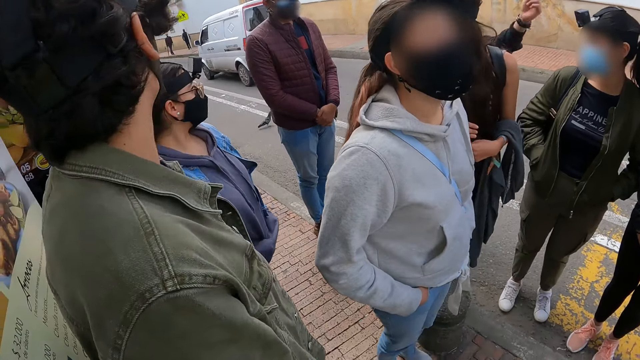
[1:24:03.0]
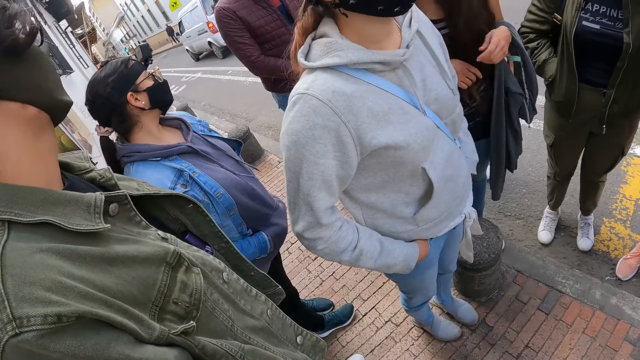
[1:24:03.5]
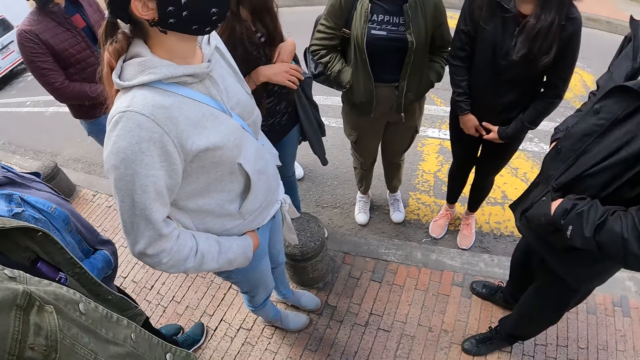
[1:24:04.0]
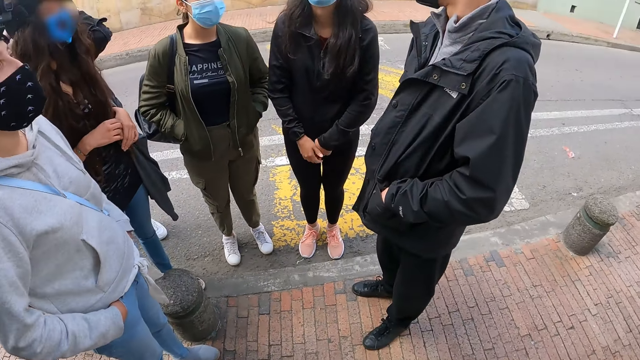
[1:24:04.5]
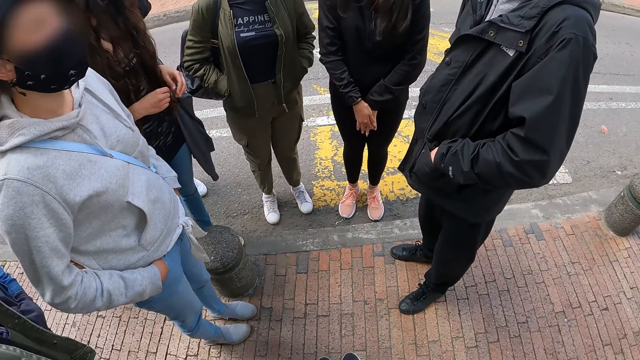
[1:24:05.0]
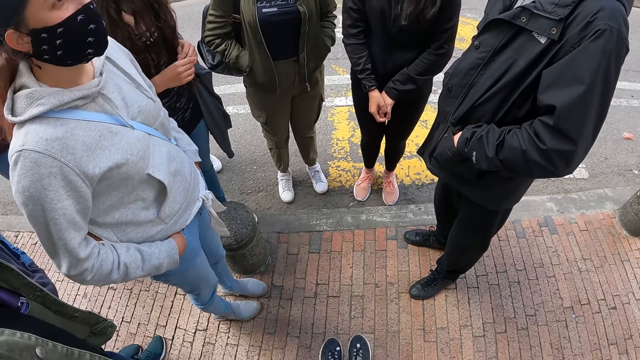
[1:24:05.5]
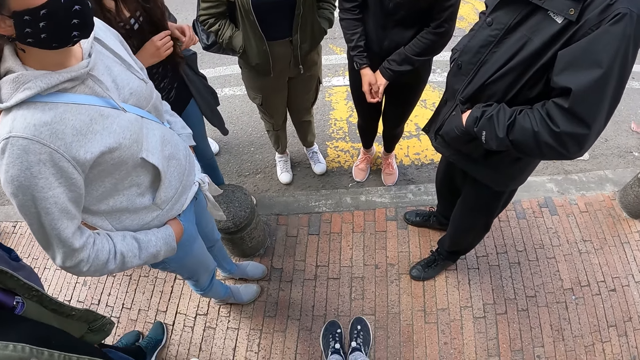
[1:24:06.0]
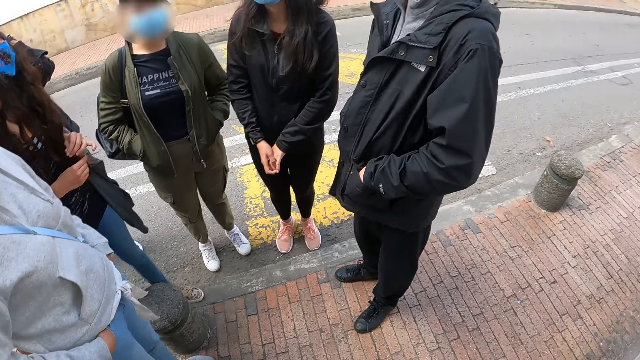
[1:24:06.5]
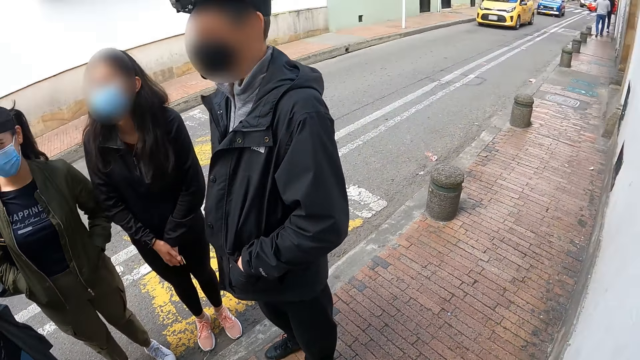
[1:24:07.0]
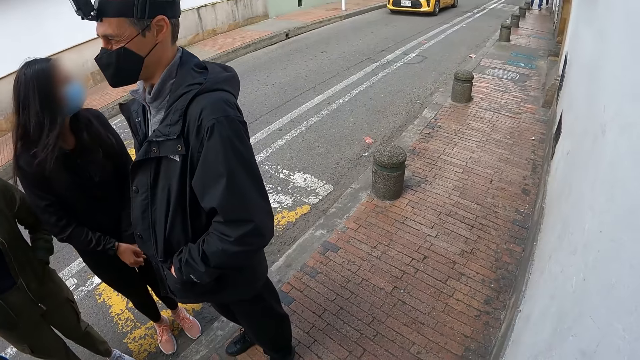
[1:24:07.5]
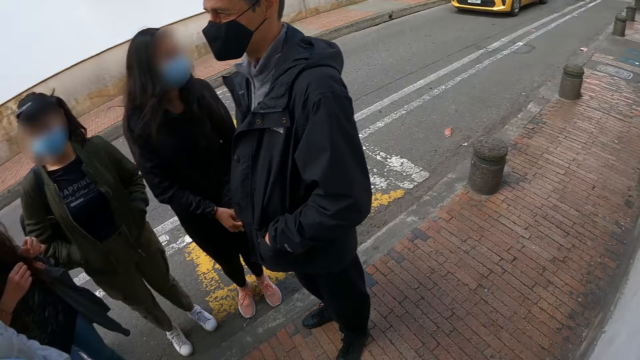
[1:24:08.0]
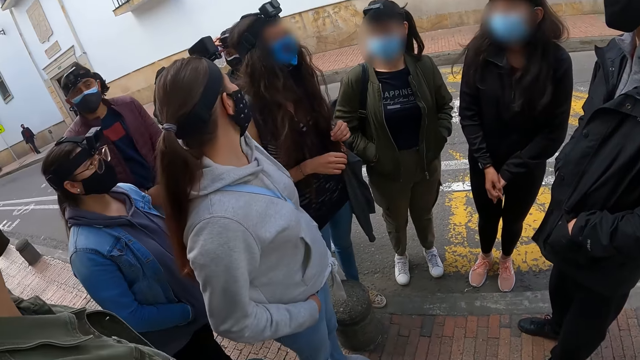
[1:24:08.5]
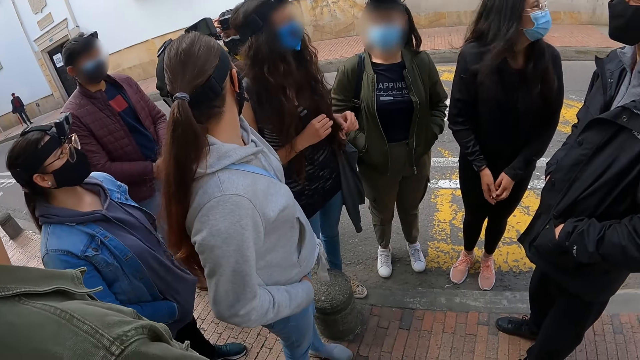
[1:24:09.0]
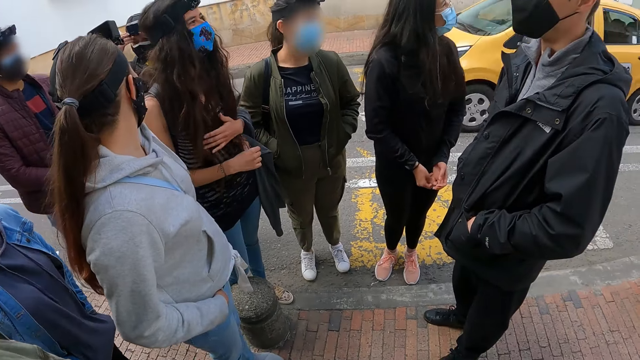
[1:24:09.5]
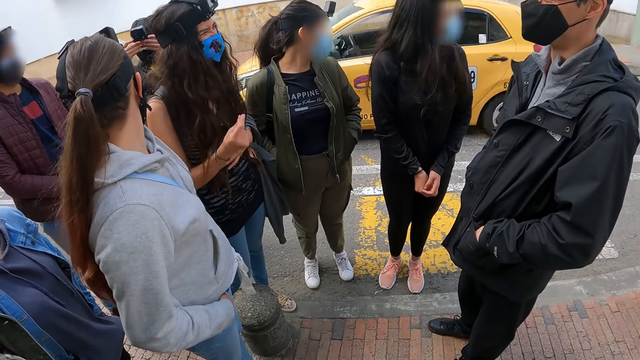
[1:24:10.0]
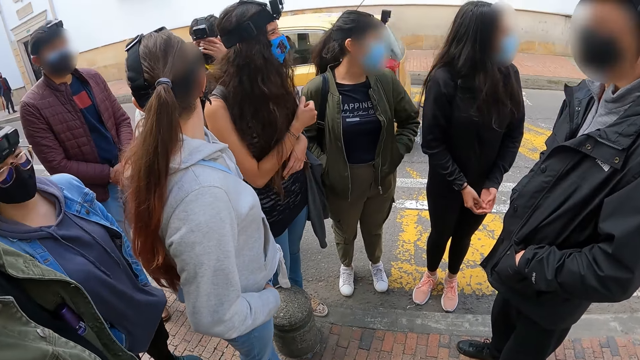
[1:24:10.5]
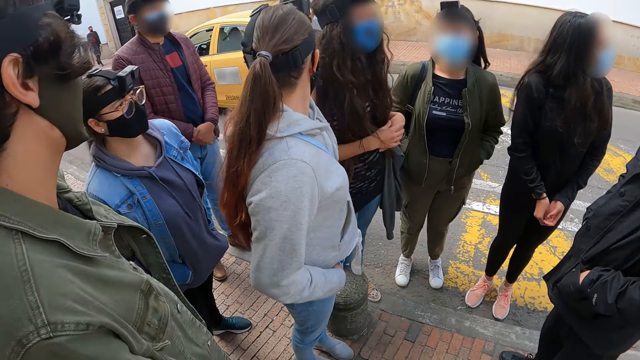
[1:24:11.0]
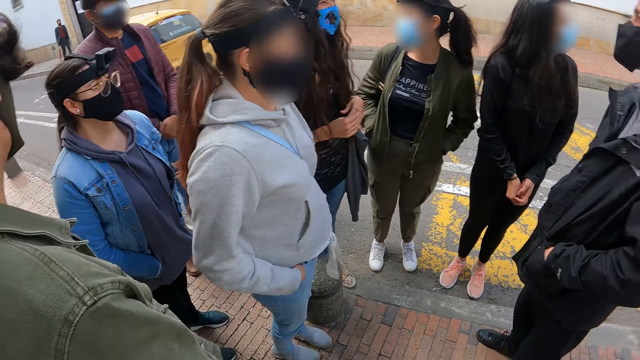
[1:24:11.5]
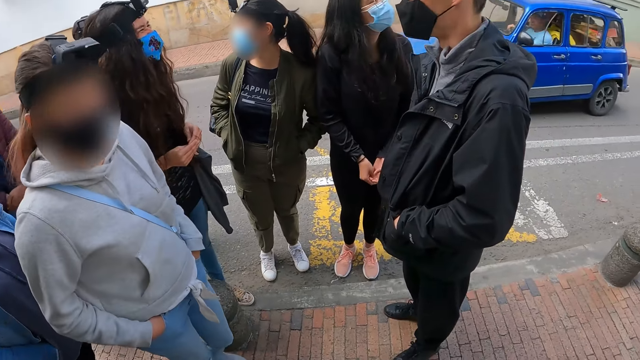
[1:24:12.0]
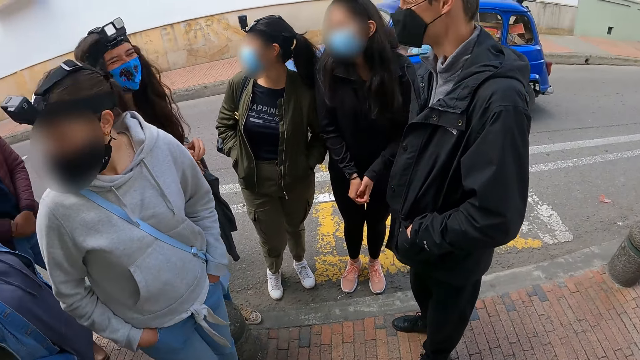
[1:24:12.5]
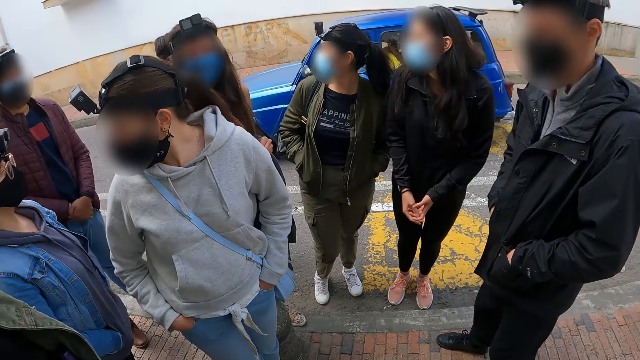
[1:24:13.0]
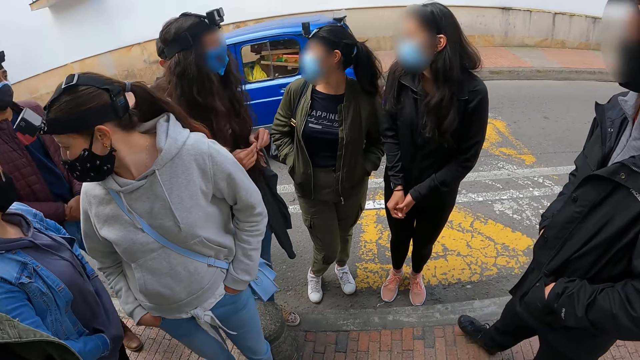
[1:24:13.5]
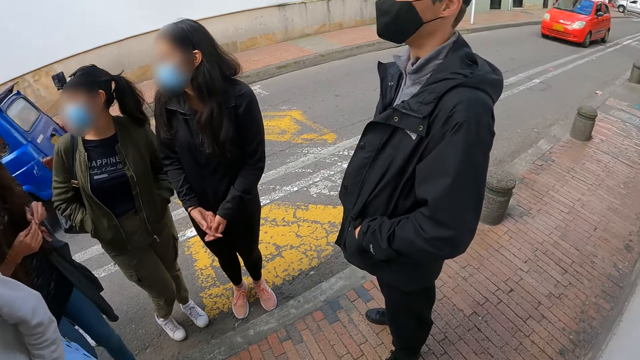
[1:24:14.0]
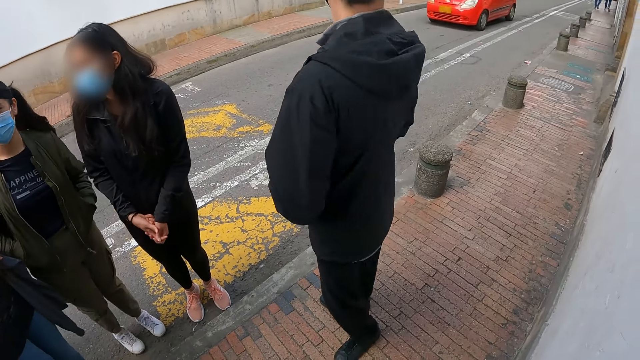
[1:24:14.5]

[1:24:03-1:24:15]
The camera wearer looks at four women and three men.

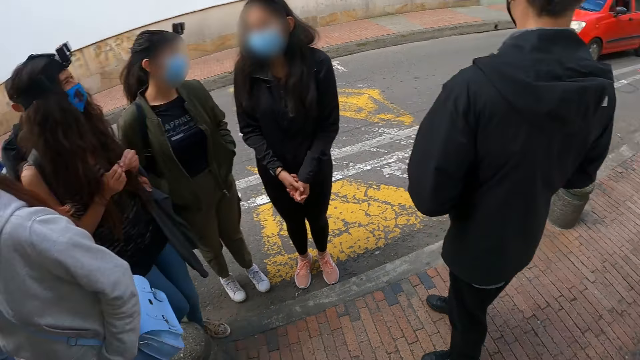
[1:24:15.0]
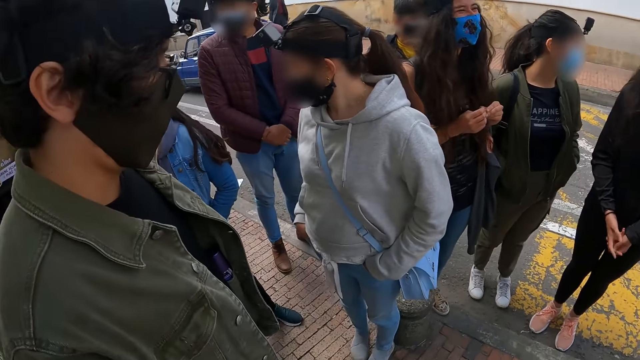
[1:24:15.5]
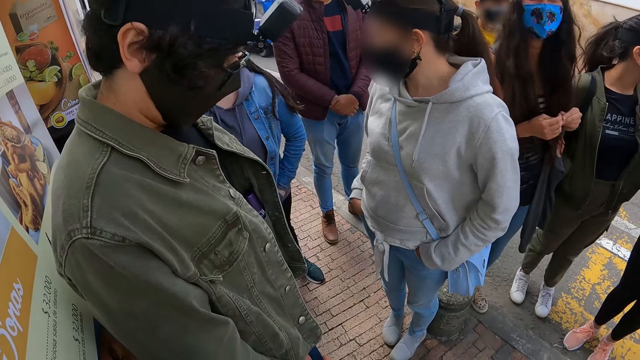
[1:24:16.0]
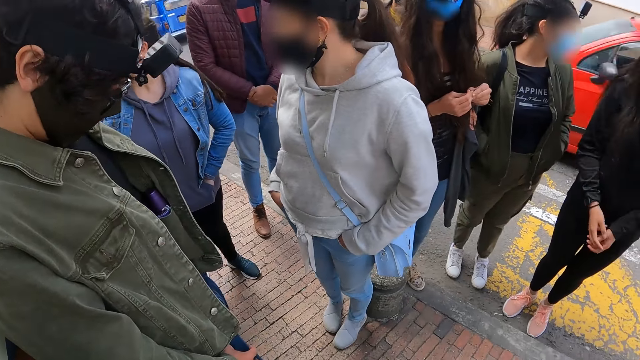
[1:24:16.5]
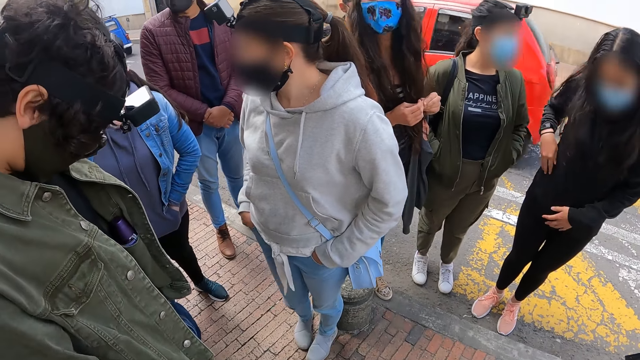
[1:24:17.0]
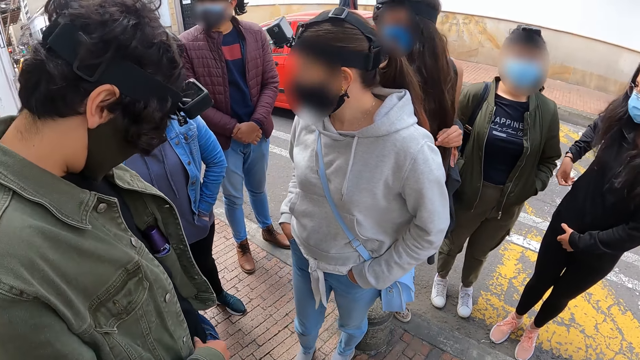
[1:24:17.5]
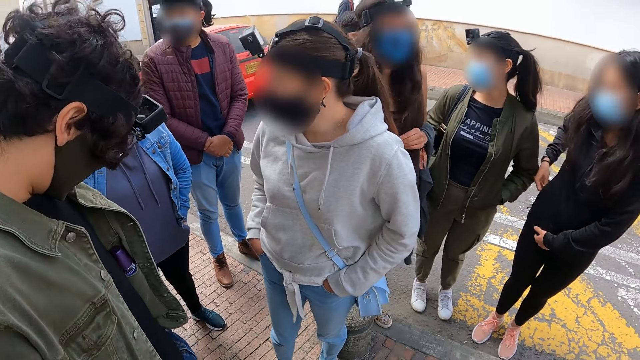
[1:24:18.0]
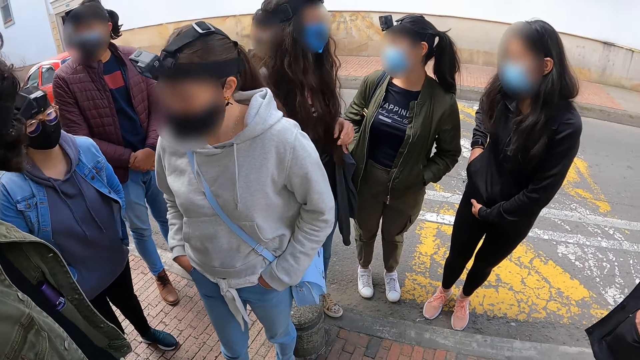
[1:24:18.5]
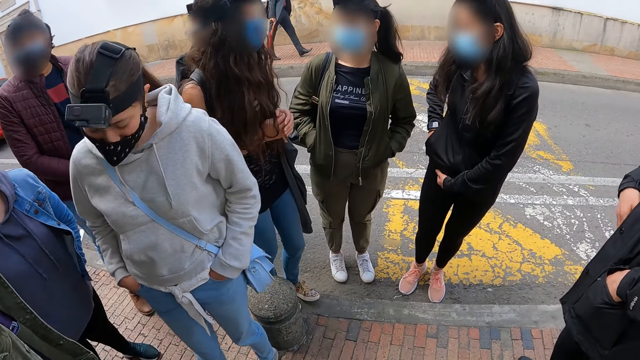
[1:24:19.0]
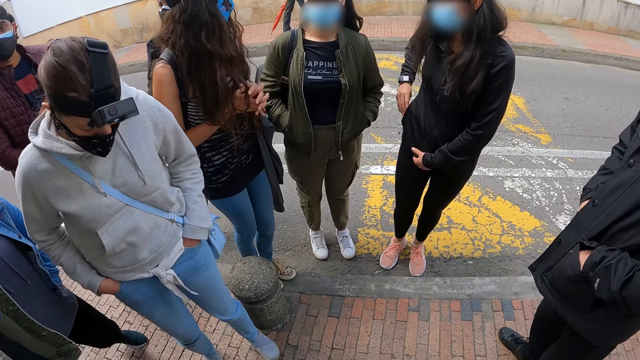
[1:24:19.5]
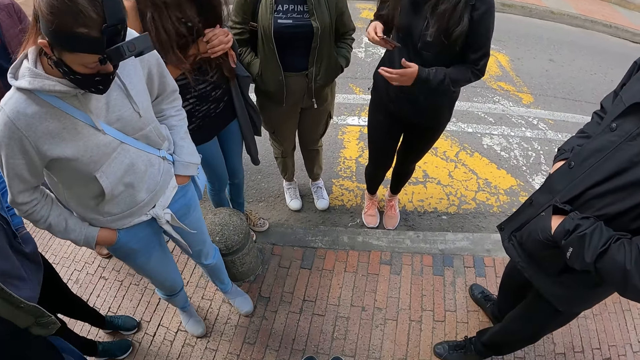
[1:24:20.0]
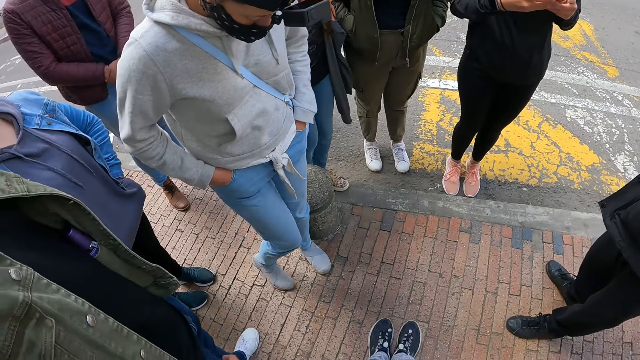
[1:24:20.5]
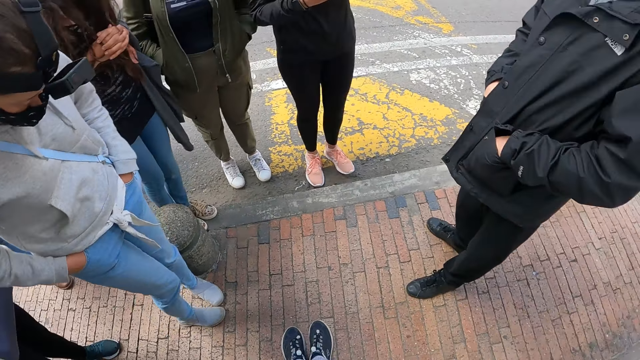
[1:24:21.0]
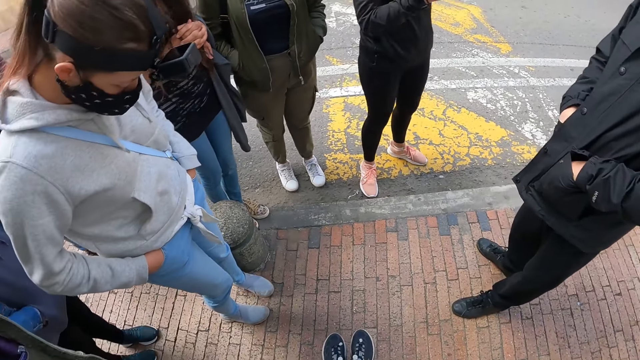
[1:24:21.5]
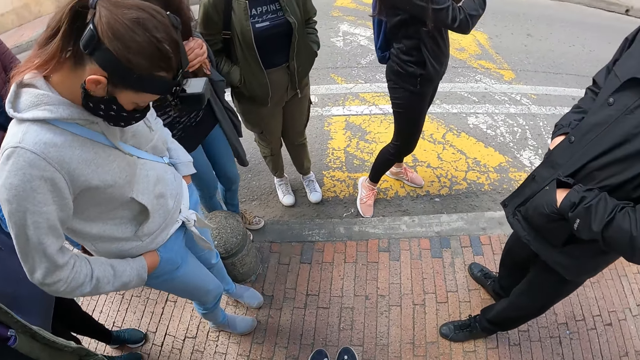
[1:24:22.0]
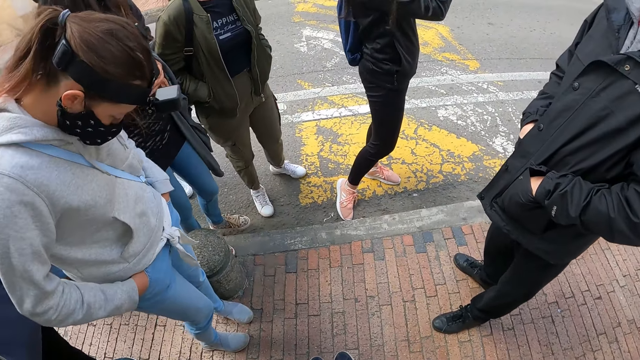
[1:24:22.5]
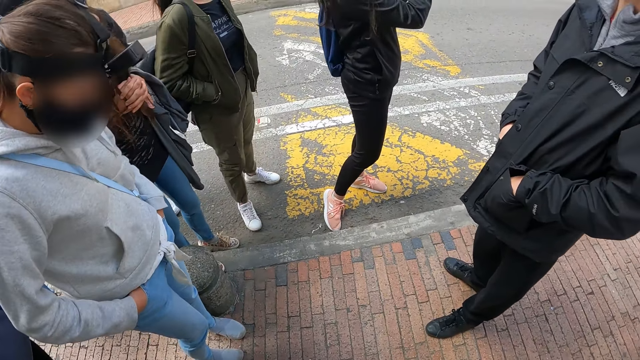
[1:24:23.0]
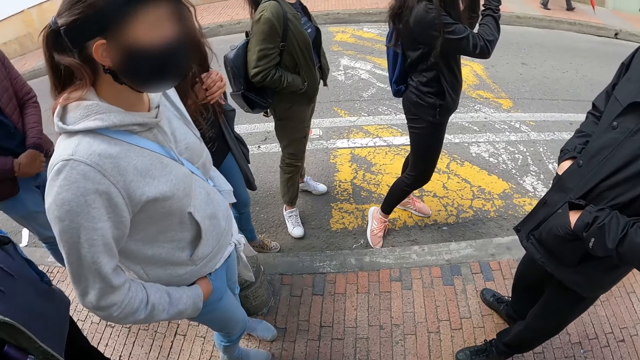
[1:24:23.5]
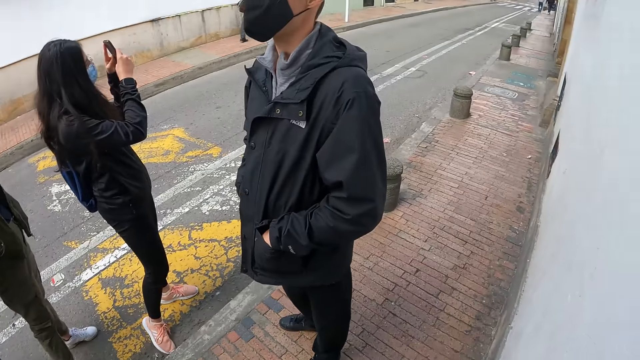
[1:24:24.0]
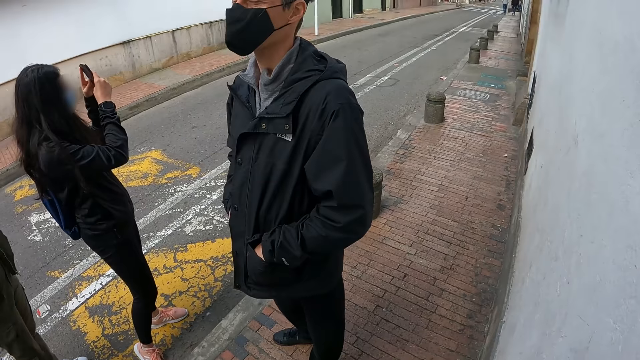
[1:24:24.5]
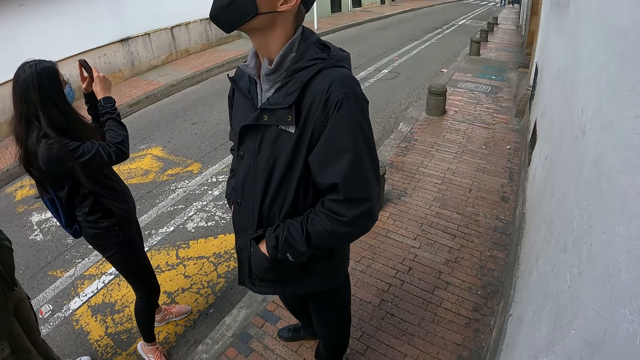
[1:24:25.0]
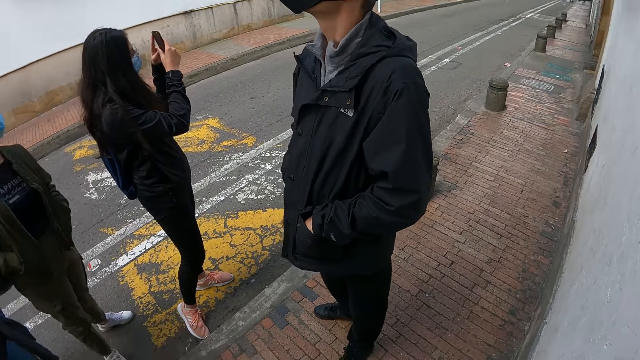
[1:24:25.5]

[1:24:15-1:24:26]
A woman puts the hand in a pocket. The camera wearer looks at the woman. The woman removes a phone from the pocket and holds the phone. The camera wearer looks around. The woman uses the phone. The camera wearer looks at the woman.
